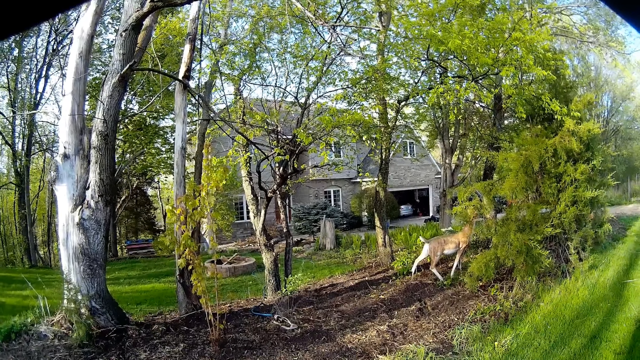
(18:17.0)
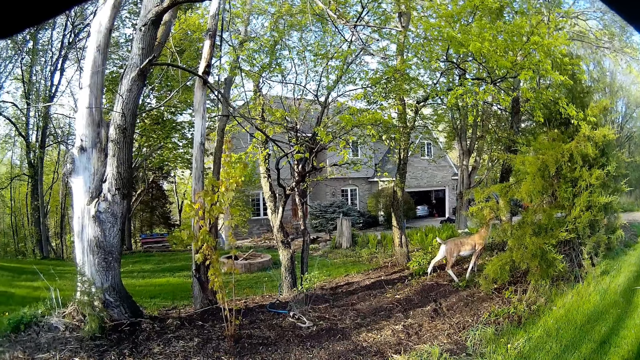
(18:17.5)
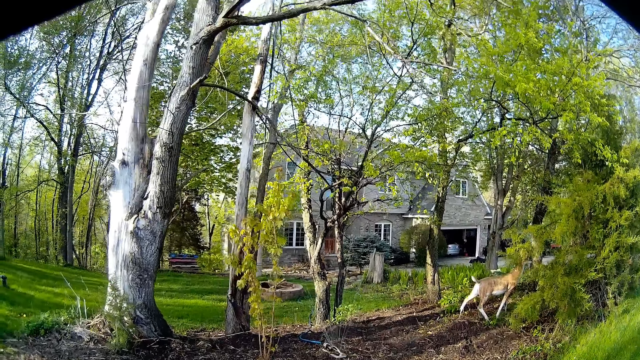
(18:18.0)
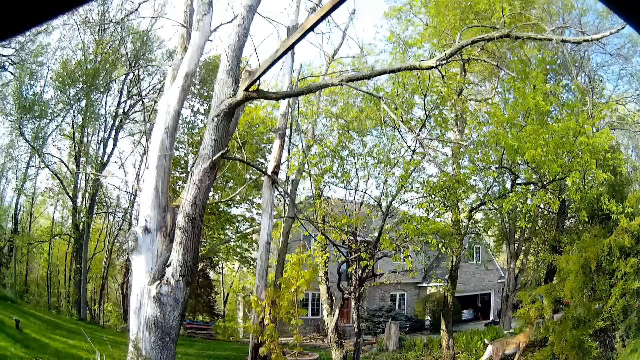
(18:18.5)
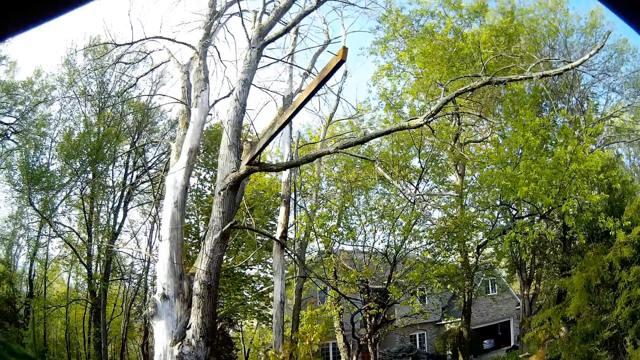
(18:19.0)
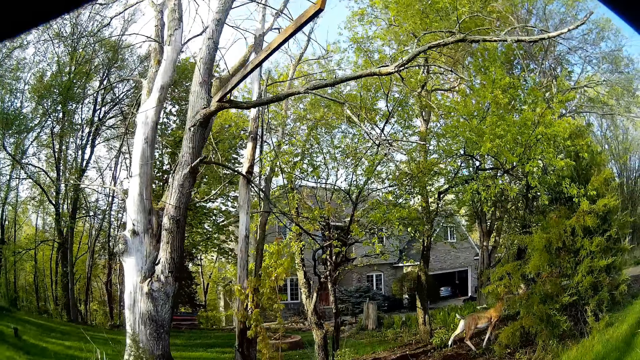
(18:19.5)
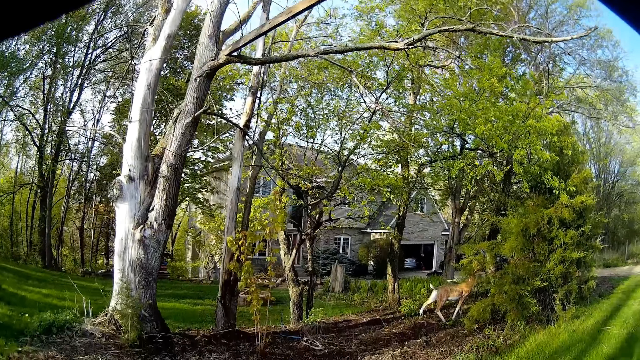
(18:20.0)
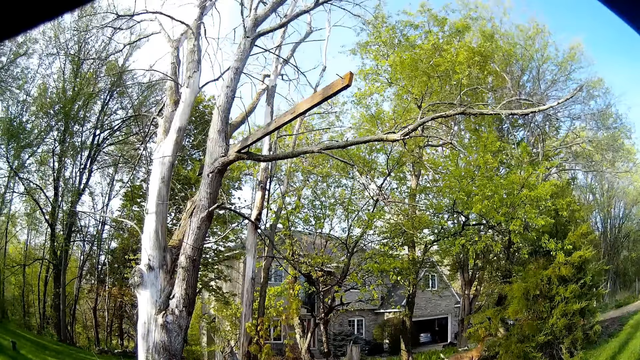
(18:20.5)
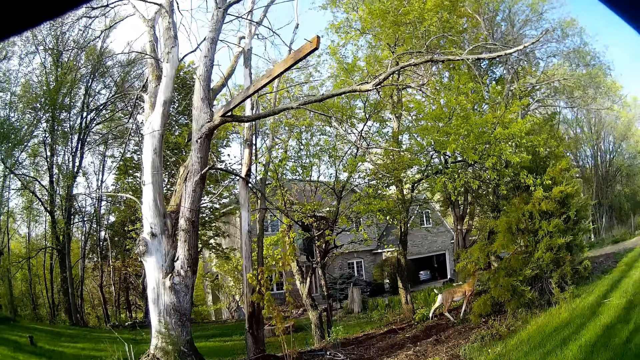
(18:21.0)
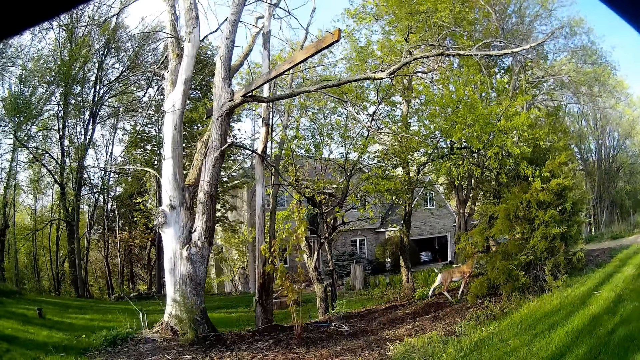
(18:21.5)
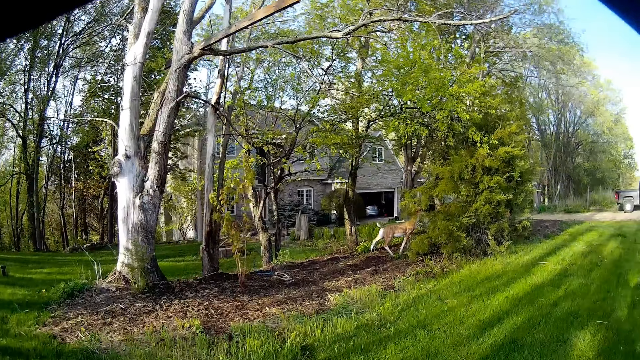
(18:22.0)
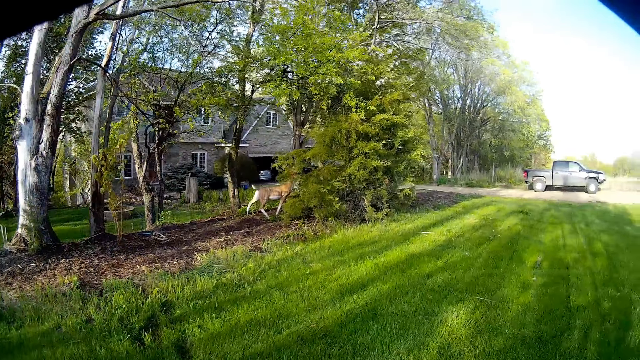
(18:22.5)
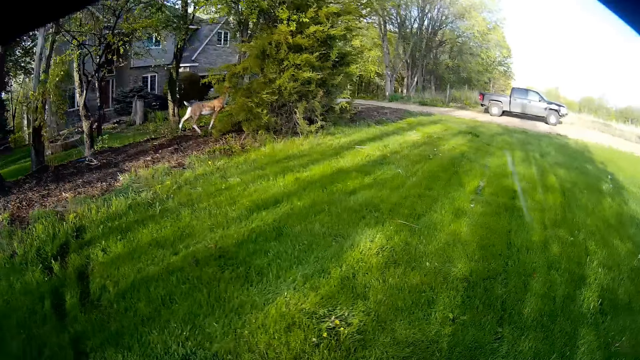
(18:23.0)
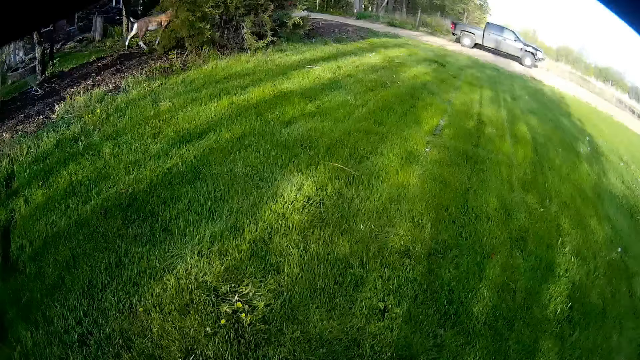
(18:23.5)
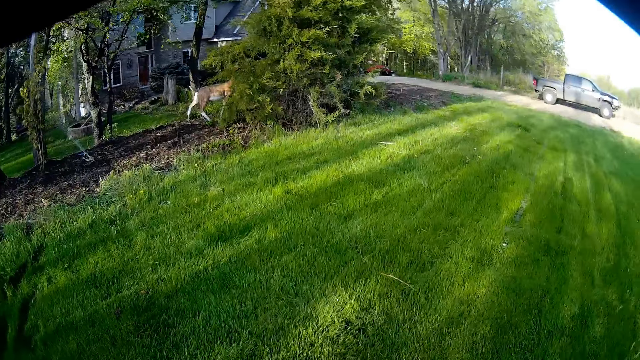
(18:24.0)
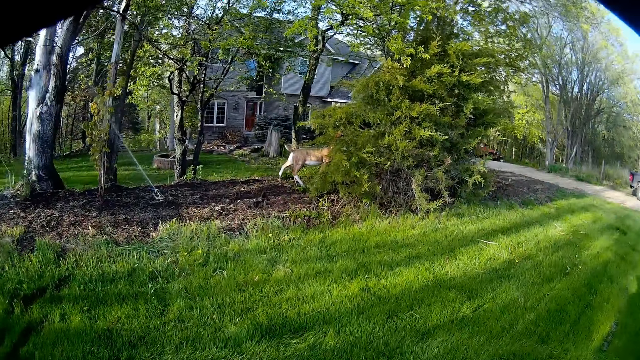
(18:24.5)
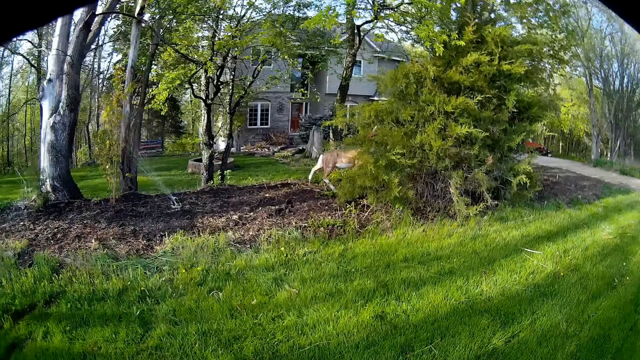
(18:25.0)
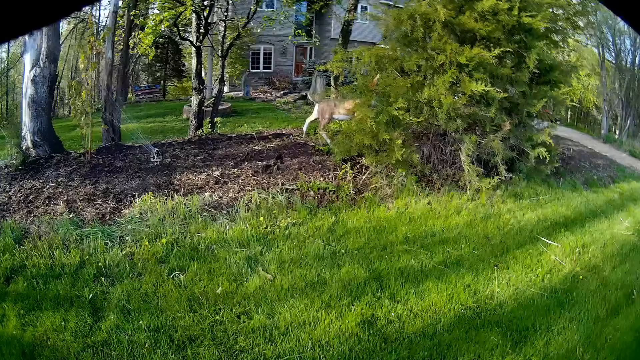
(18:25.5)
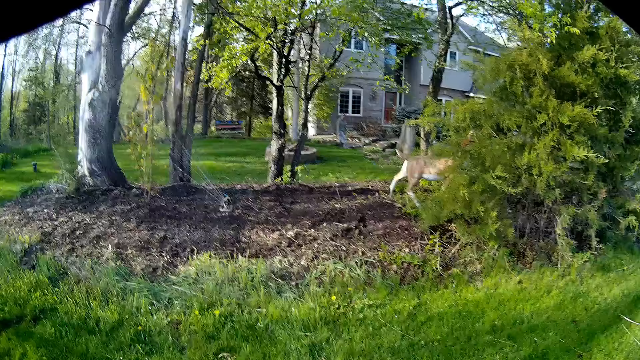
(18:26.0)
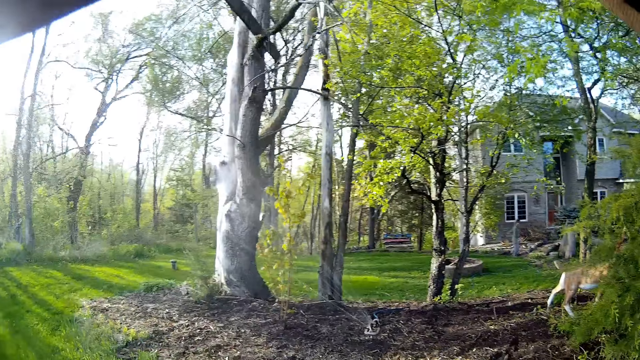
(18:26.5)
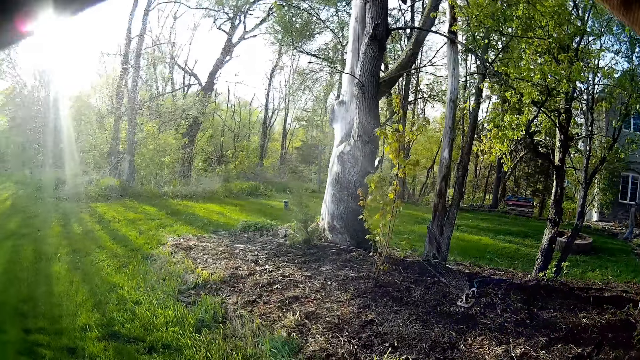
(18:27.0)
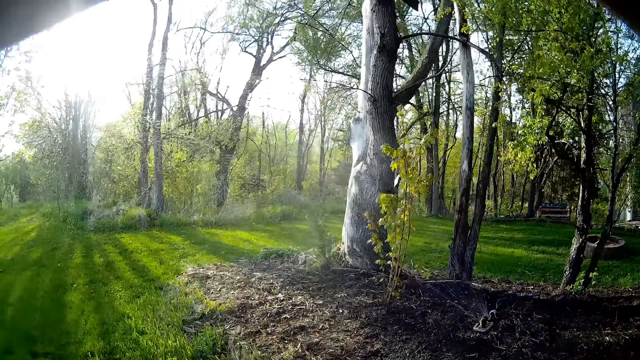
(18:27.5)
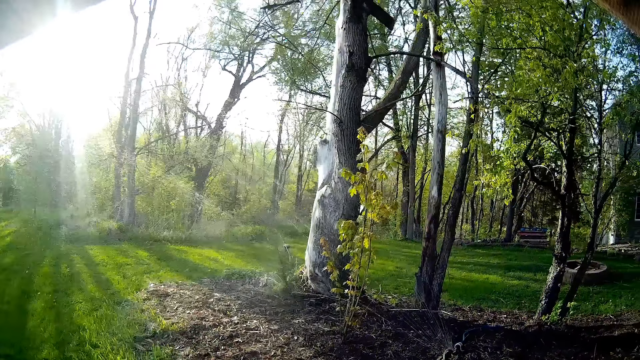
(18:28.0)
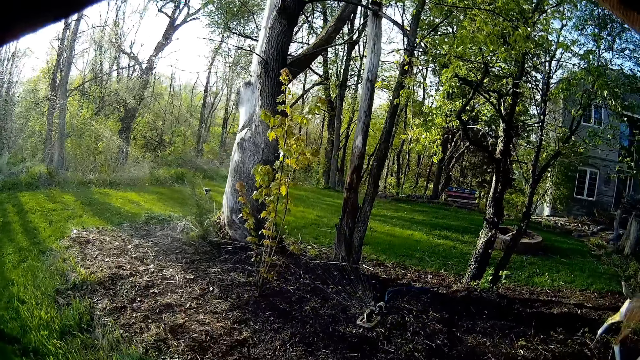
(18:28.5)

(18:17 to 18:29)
The camera wearer walks backwards and walks forward.

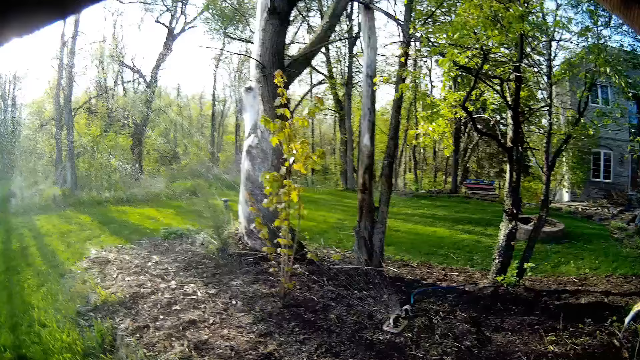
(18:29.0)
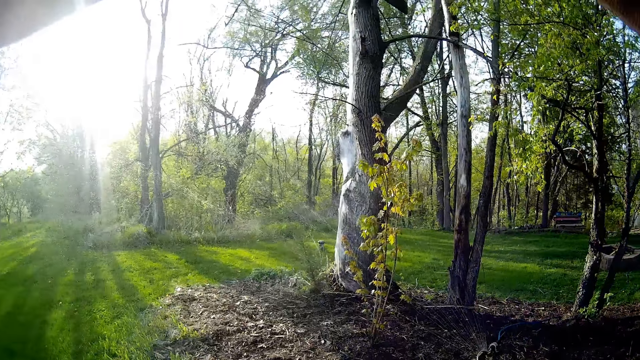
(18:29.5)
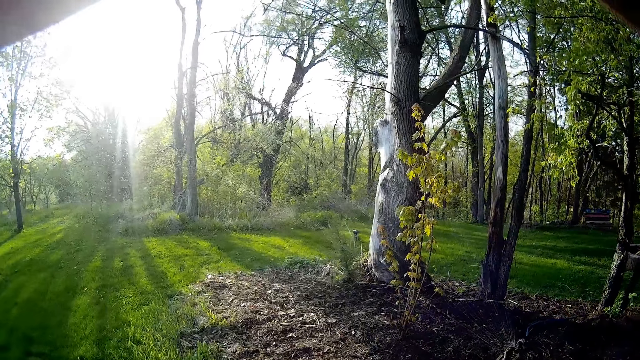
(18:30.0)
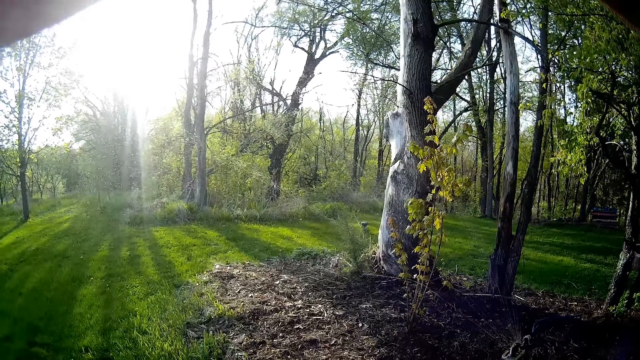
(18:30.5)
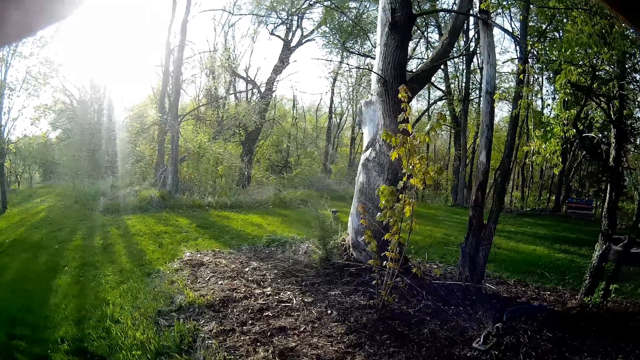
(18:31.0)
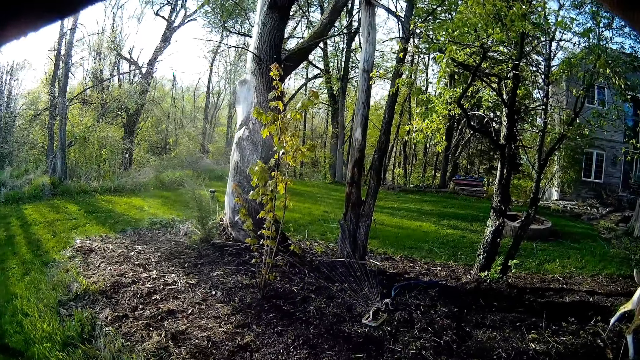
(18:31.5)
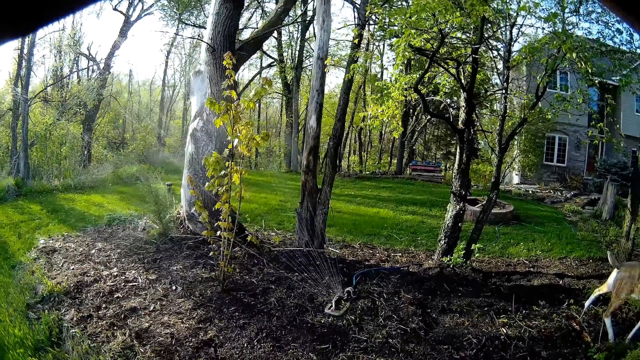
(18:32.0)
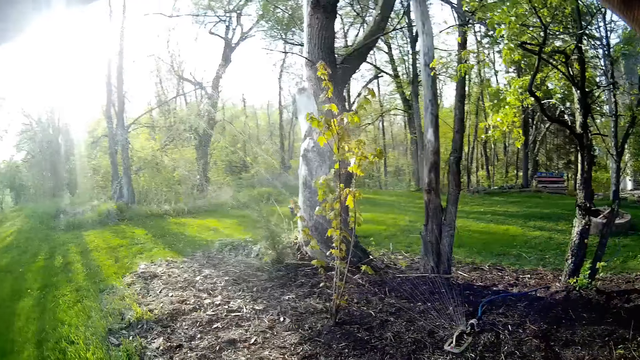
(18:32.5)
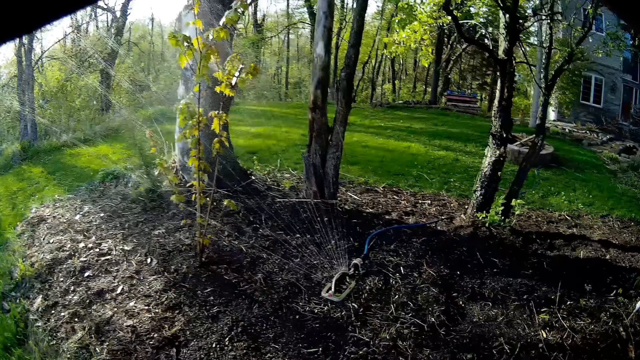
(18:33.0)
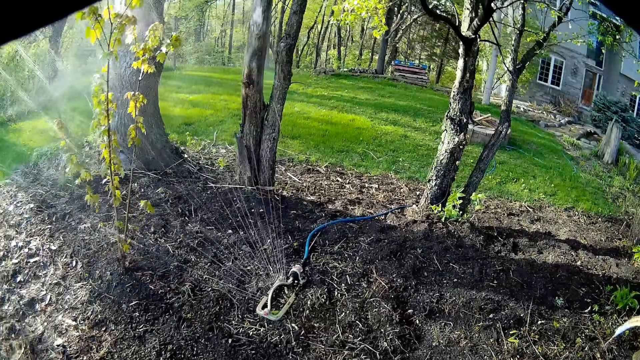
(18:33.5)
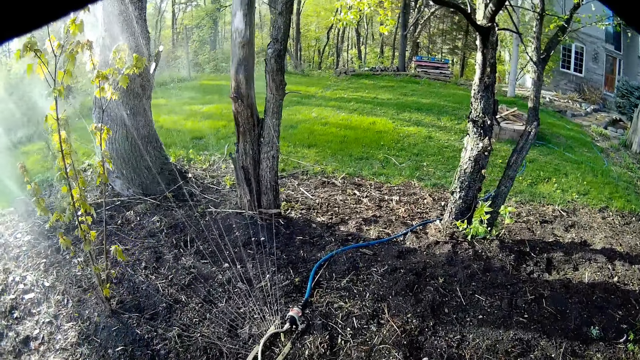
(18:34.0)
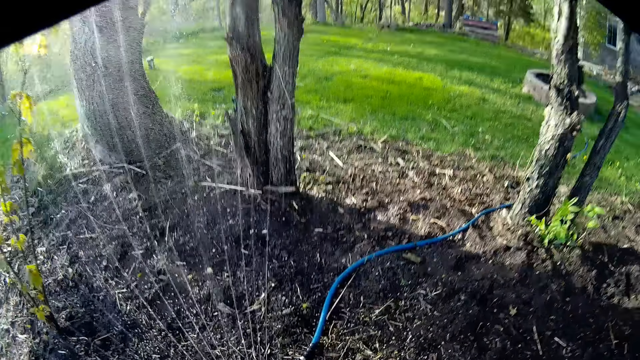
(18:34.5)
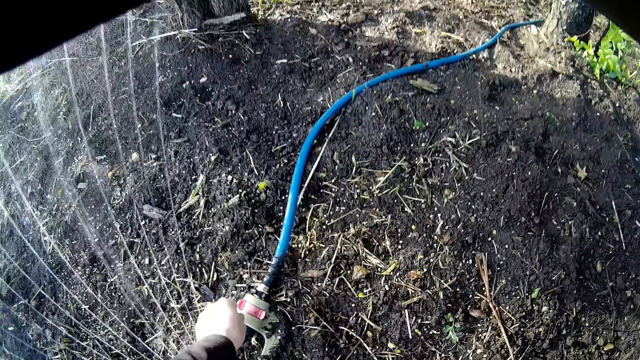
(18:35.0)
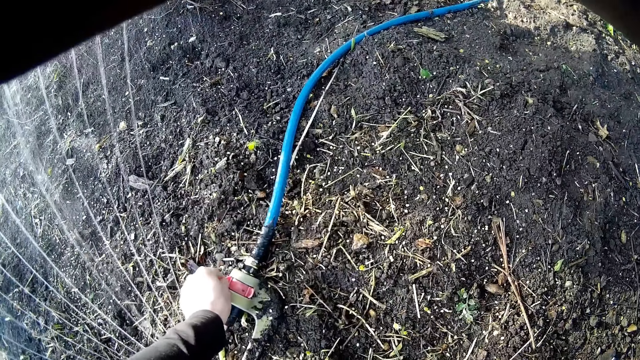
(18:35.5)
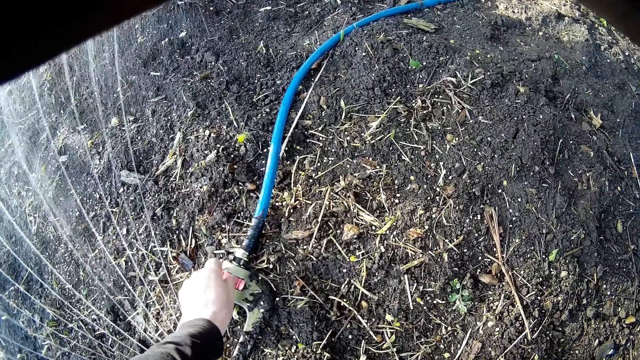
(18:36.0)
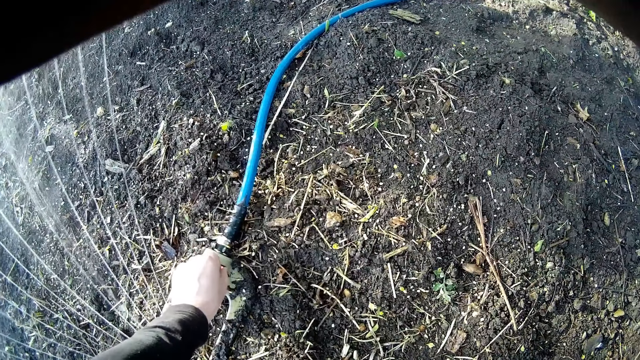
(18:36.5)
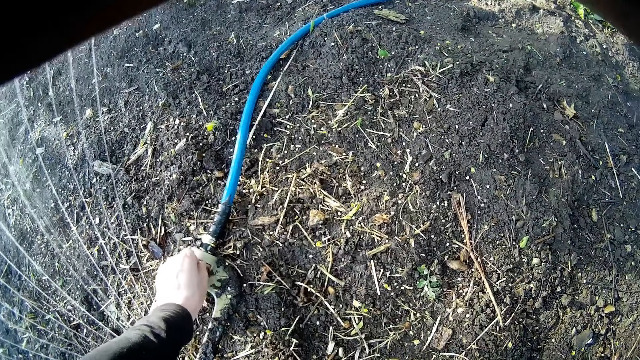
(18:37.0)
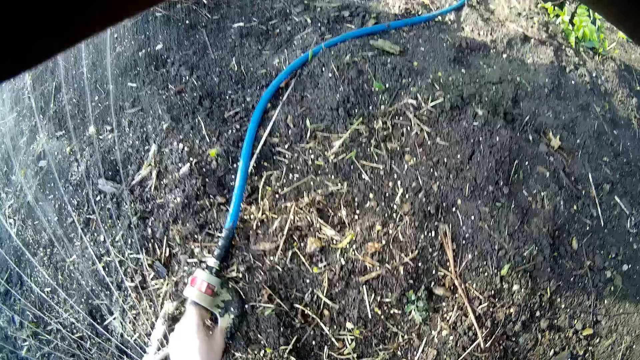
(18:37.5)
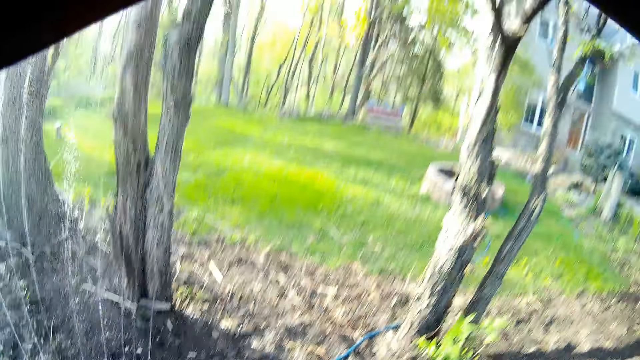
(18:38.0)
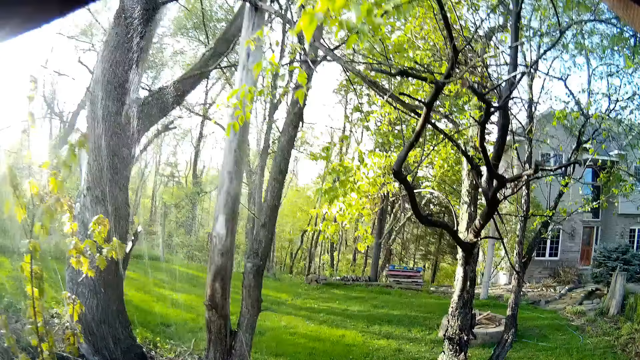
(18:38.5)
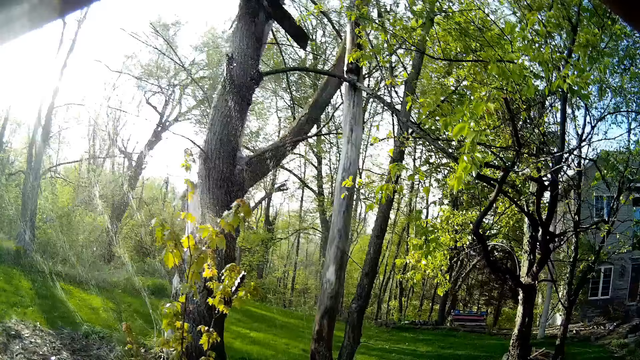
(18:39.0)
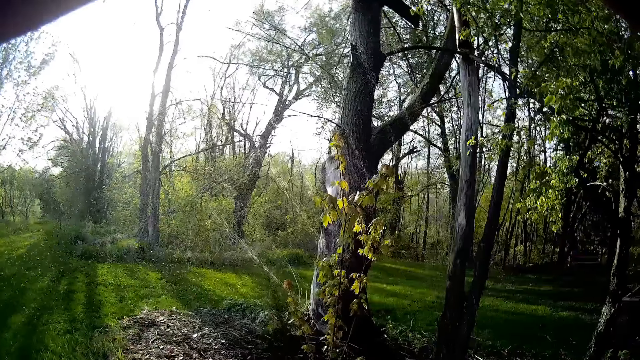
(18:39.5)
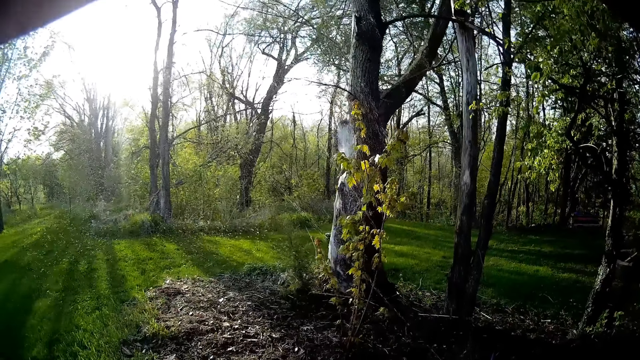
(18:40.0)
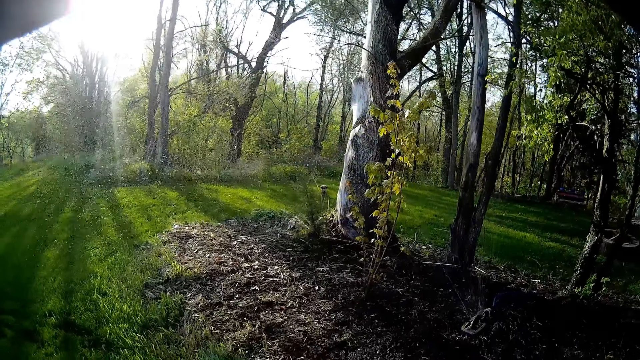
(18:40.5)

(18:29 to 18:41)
The camera wearer regulates the sprinkler with his right hand. He walks backwards around the compound.
